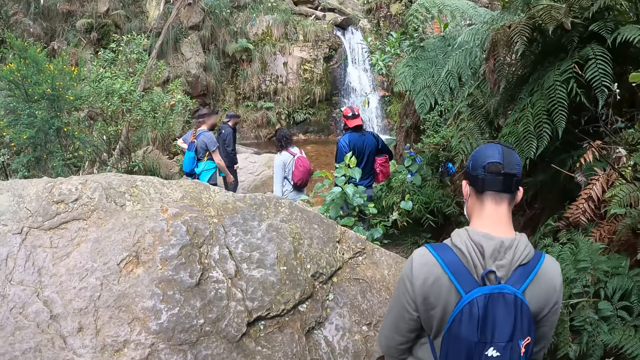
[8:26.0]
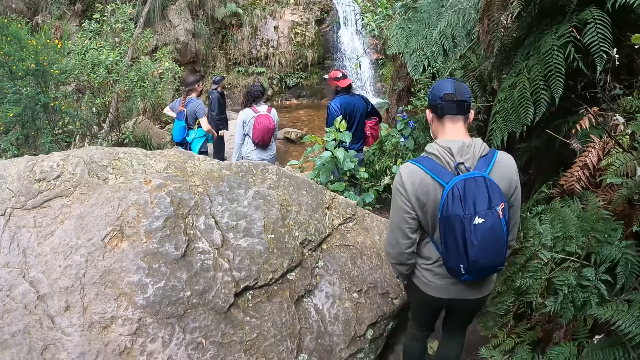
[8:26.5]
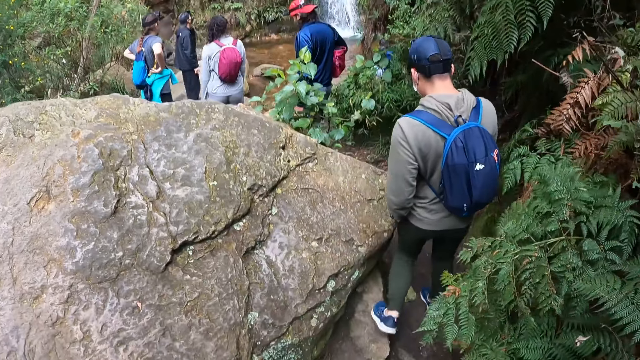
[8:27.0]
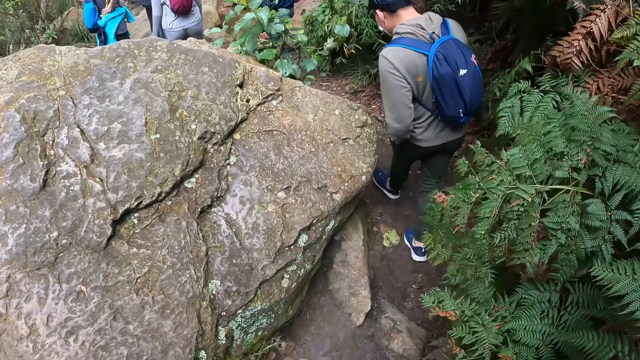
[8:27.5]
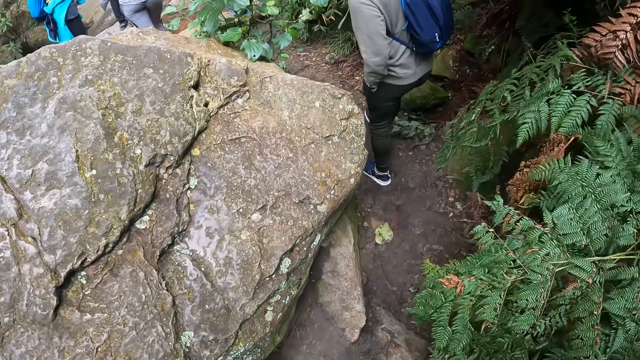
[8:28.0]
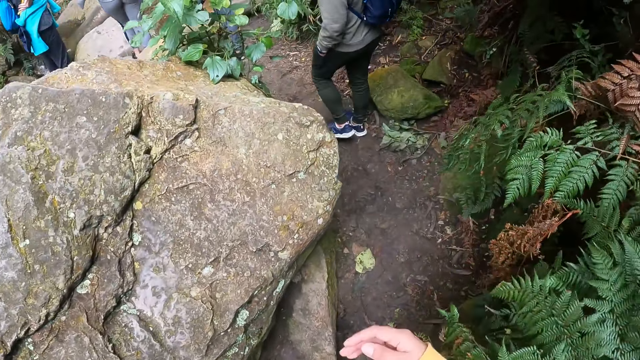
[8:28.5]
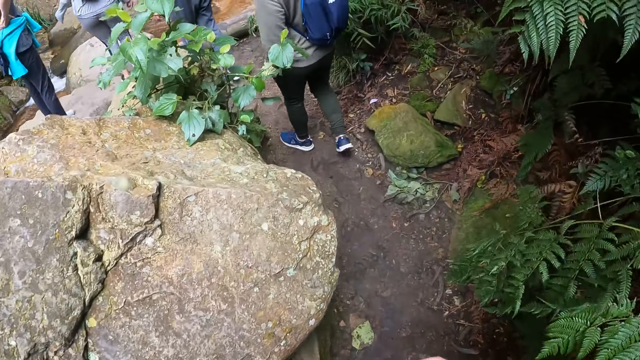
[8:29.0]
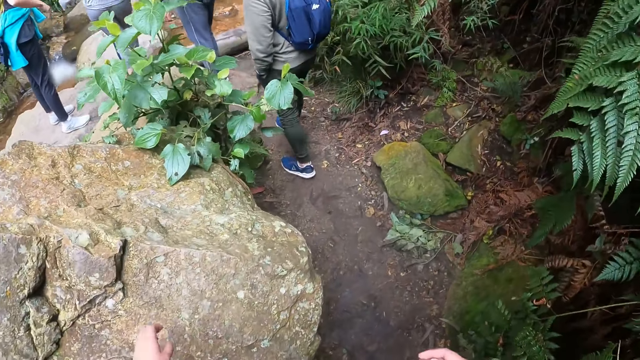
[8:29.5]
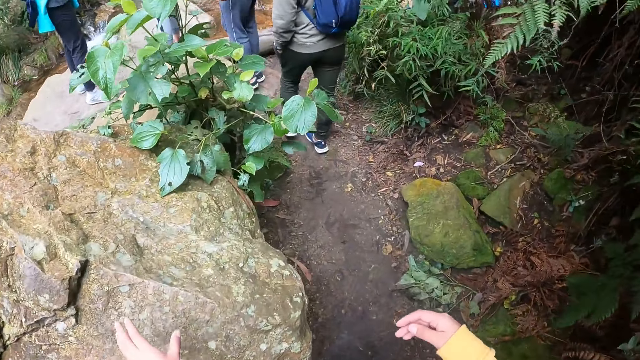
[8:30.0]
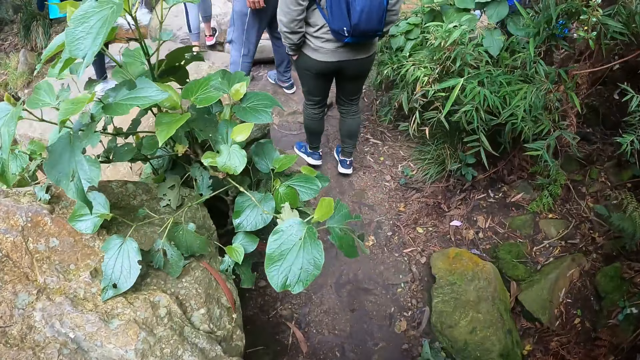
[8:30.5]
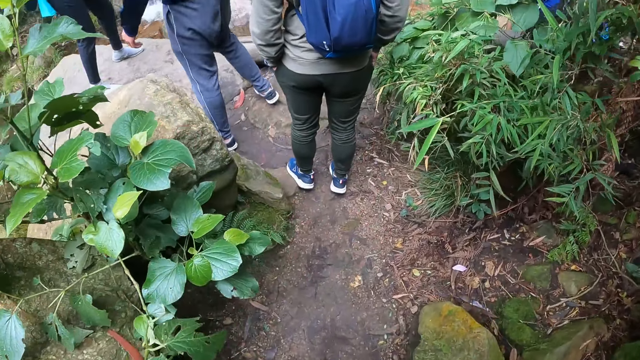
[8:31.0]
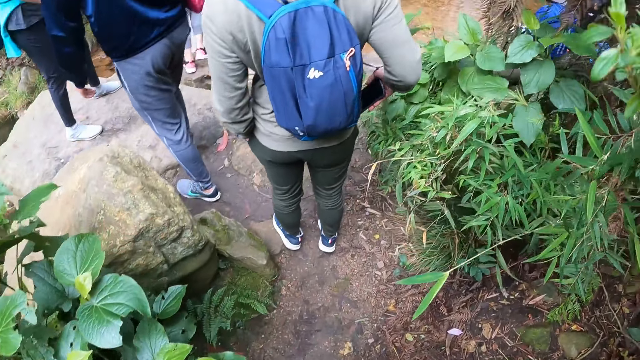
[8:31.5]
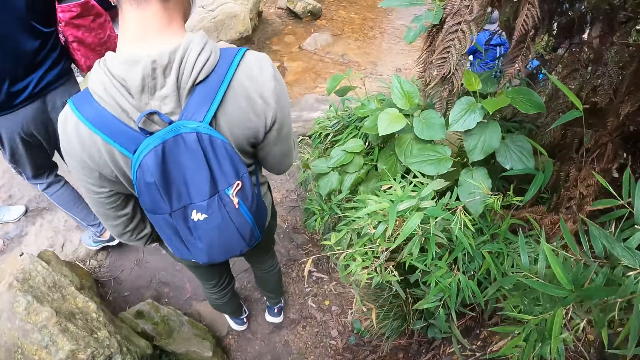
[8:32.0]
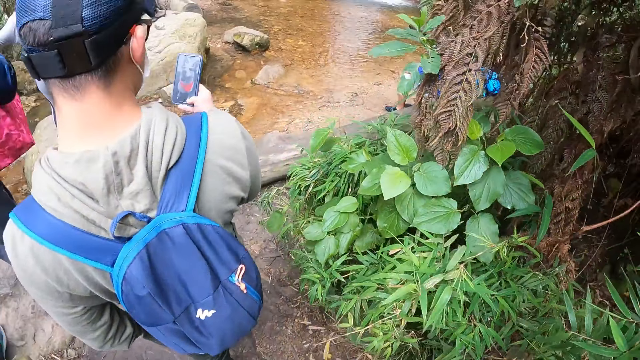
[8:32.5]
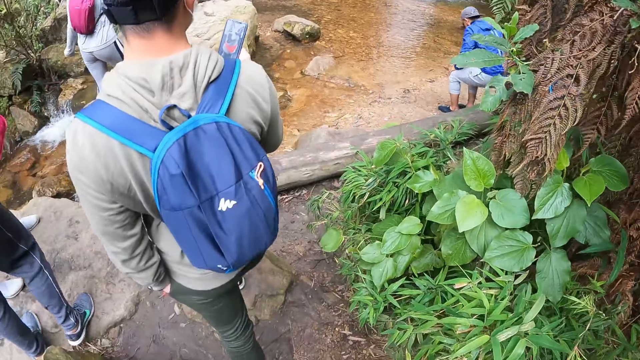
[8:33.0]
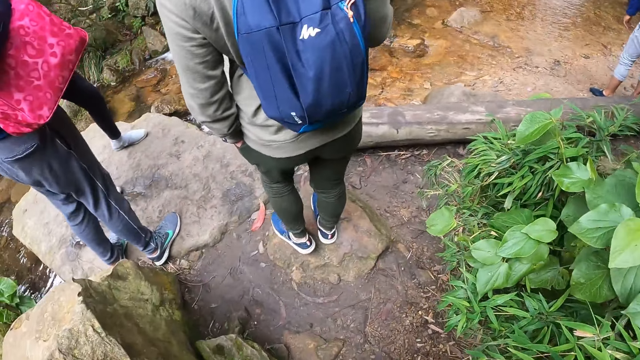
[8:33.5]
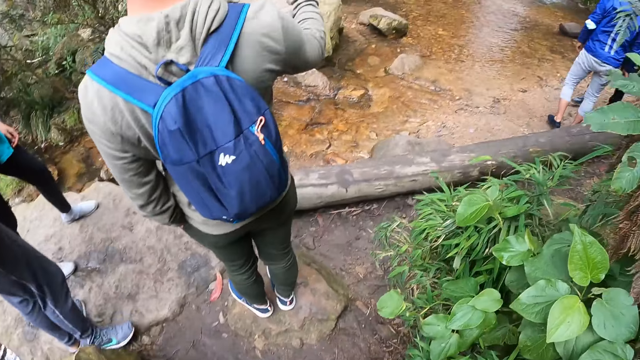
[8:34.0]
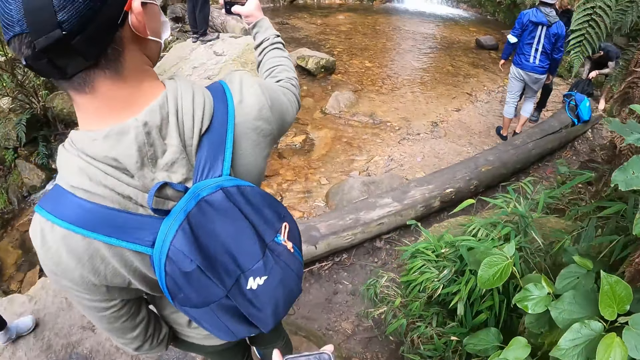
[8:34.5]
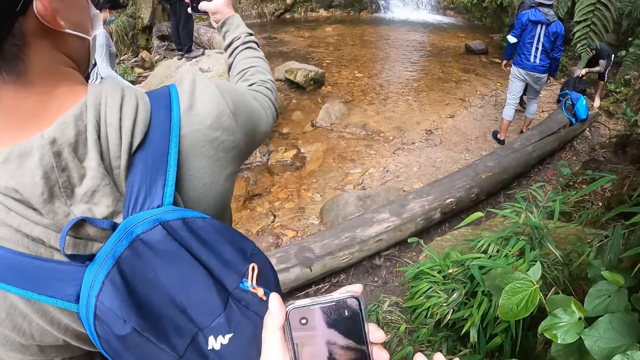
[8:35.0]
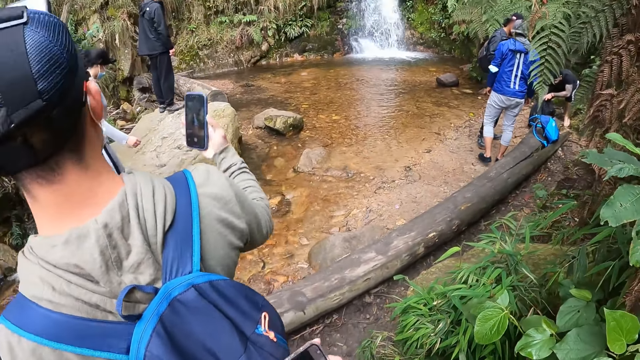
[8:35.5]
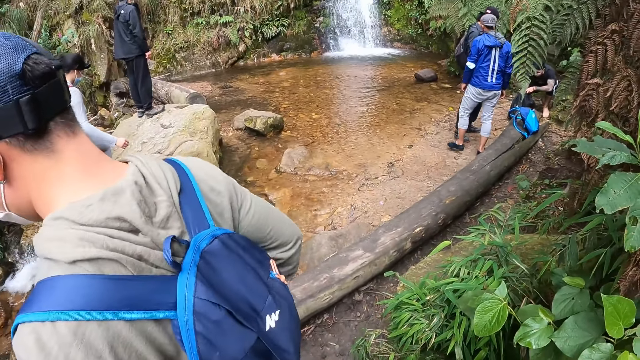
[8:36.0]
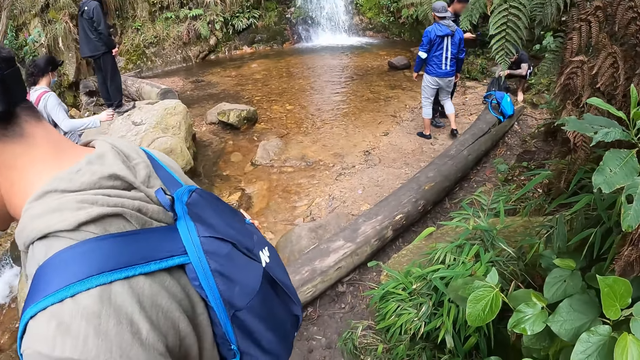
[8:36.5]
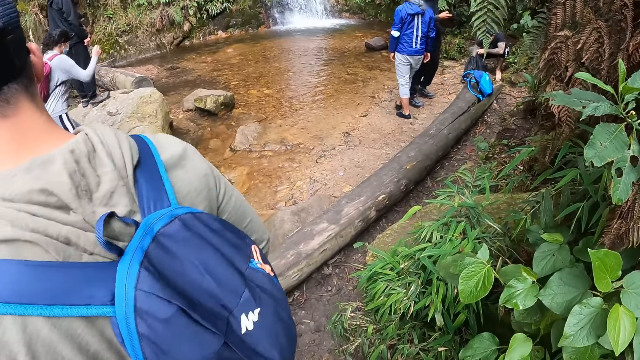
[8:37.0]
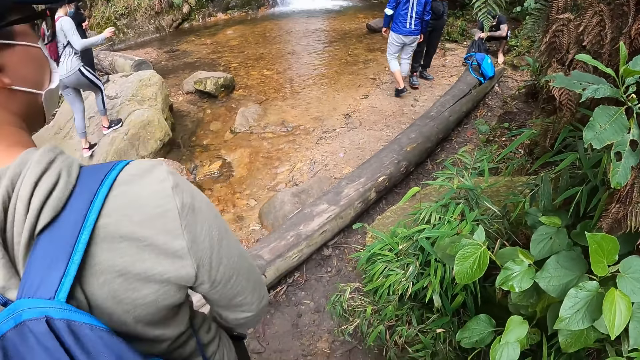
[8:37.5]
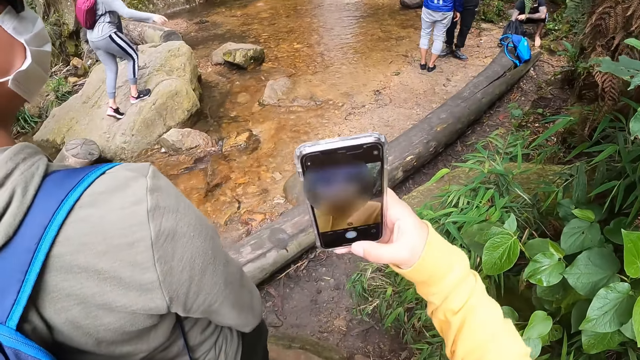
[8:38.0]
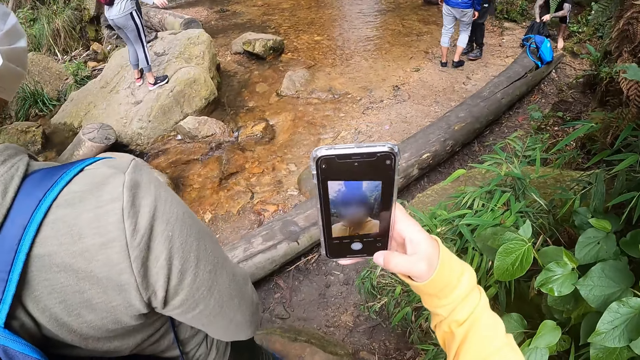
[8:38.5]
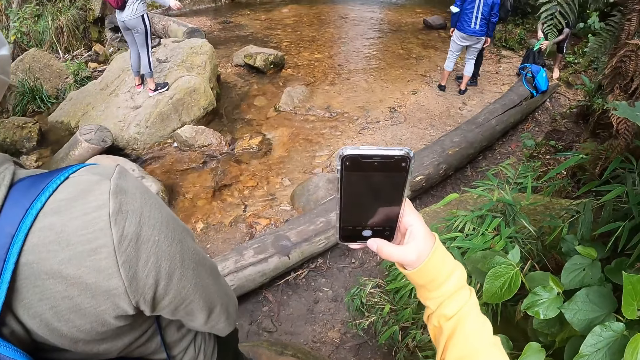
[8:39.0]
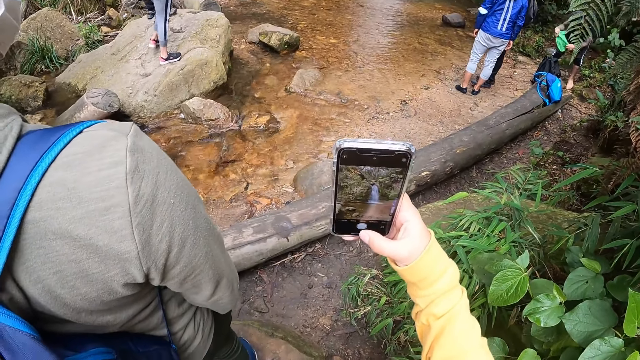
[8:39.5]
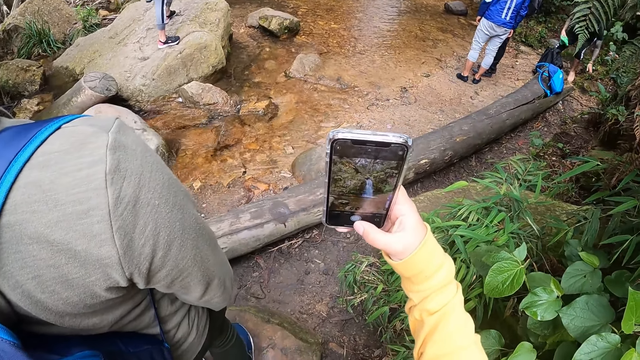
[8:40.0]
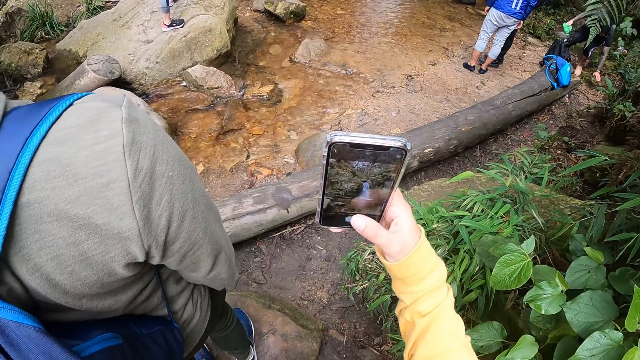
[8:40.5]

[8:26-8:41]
The camera wearer walks on the pathway in the forest. She moves a hand, touches the stone, and walks. A man removes the phone from his trouser pocket with his right hand. The man presses the phone in his right hand with his right hand. The camera wearer looks around. She holds the phone with her left hand. She moves the phone forward, operates the phone, moves the phone down, and stands. She presses the phone in her right hand with her right hand. She moves the phone forward.

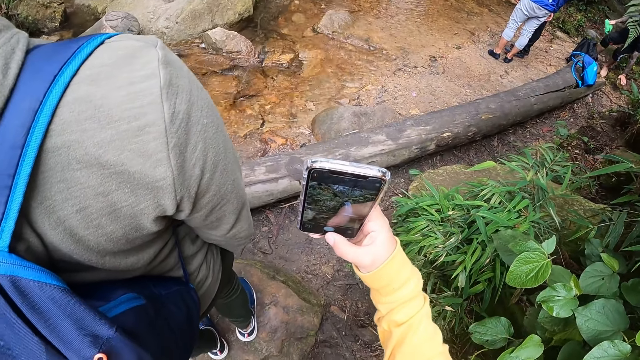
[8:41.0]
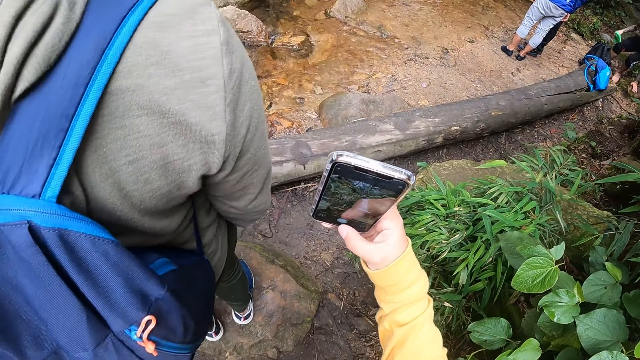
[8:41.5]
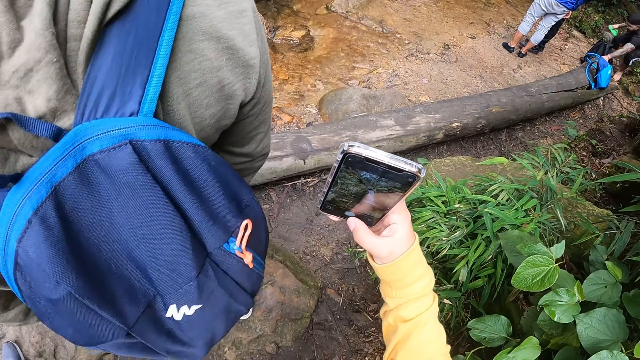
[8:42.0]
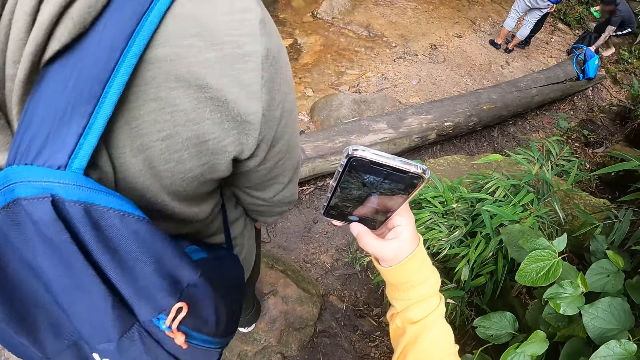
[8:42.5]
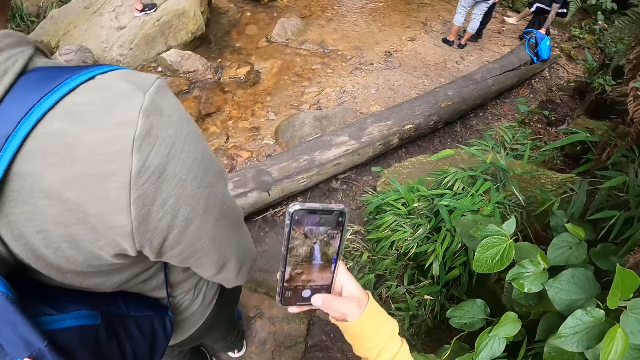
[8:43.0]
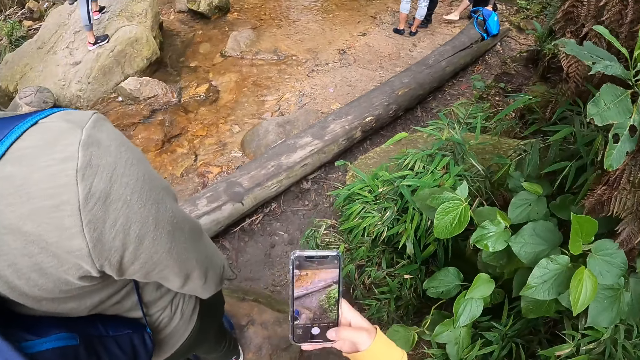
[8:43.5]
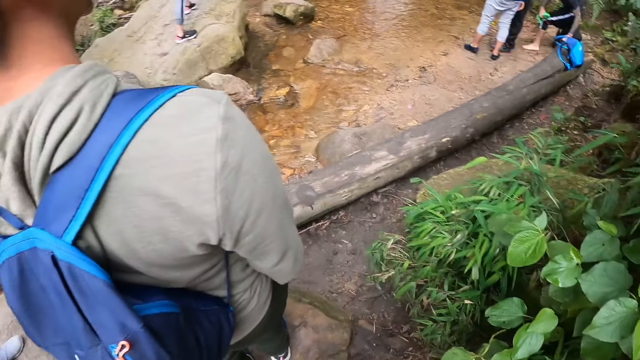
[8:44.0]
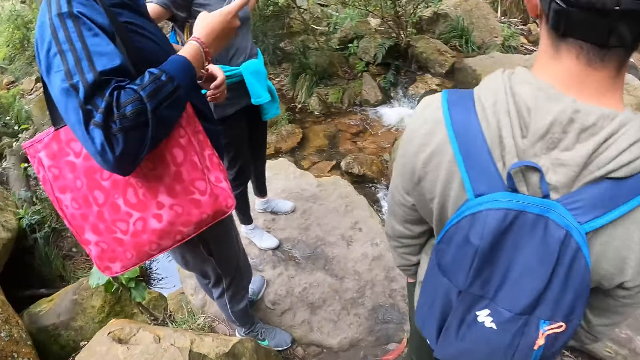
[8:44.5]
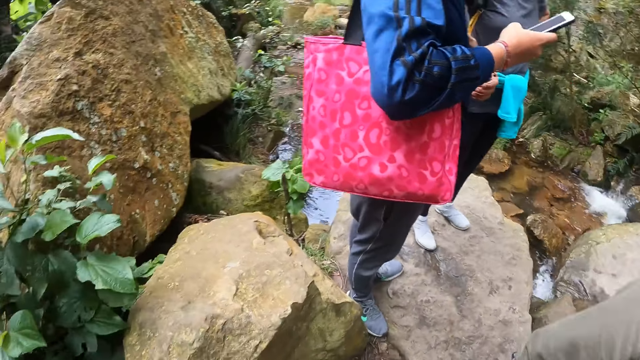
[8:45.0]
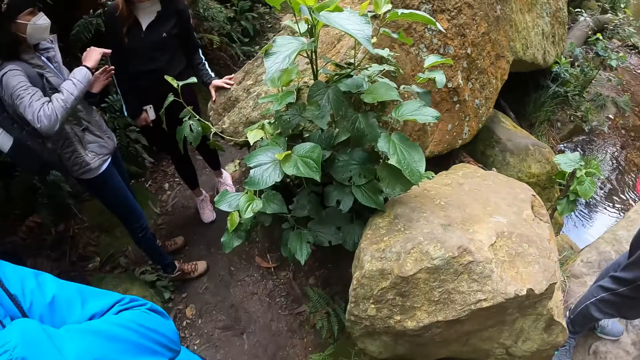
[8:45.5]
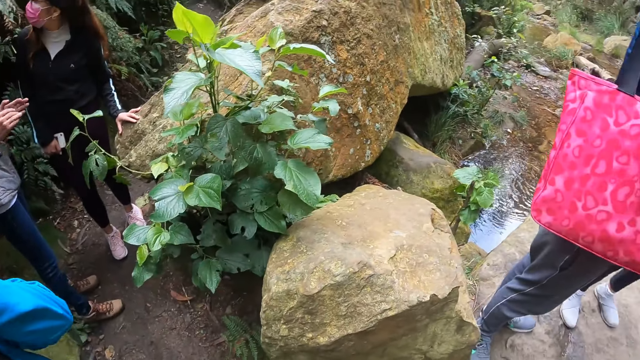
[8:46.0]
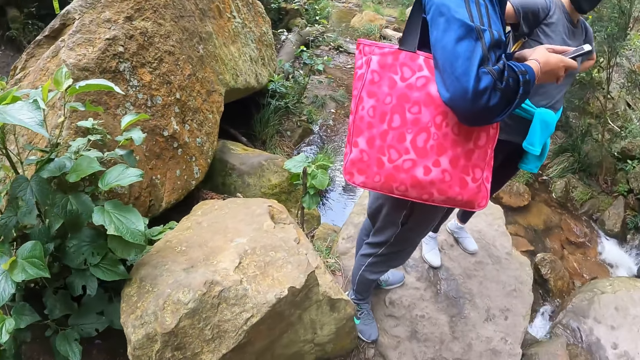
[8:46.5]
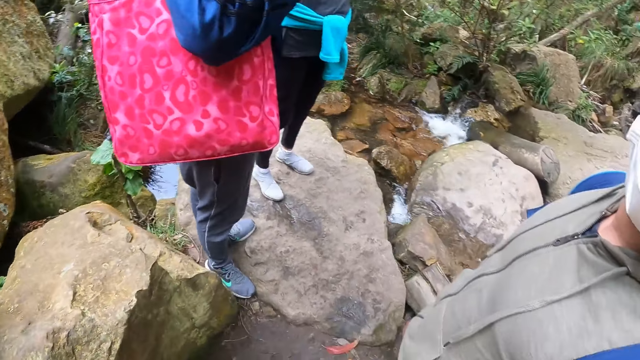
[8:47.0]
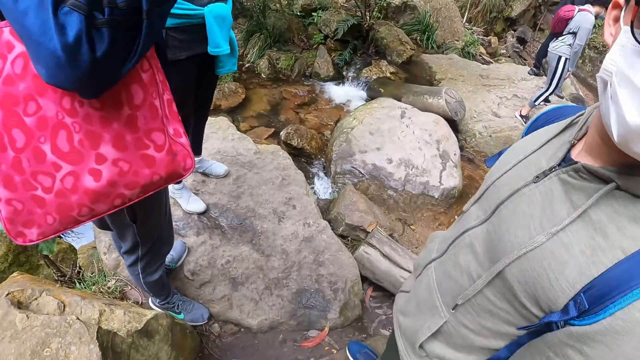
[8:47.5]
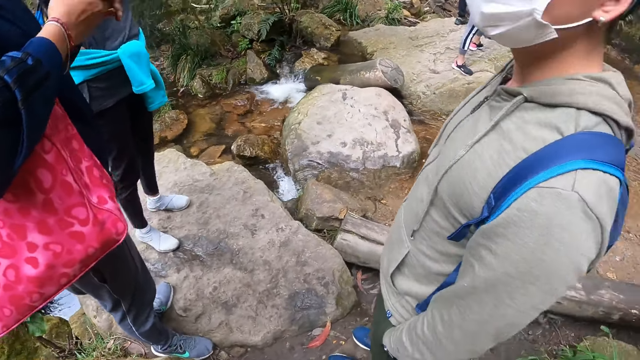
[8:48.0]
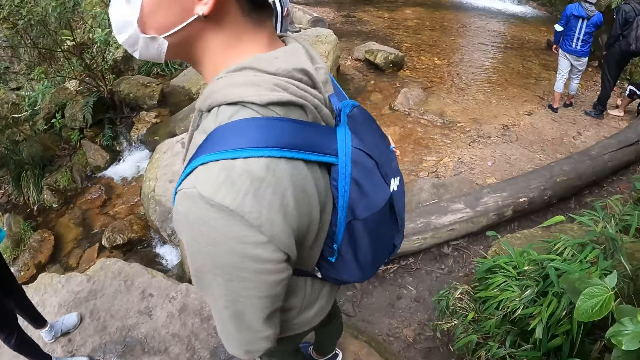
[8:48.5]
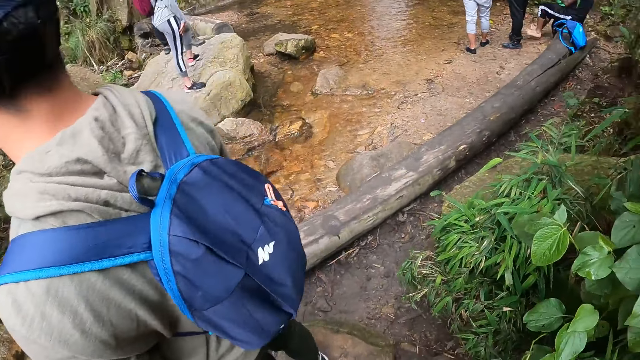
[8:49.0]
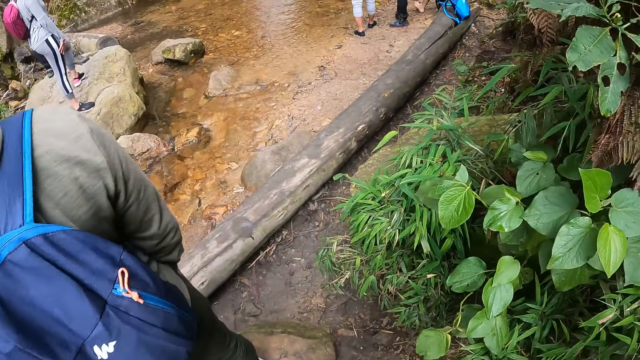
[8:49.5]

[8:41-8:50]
The camera wearer moves the phone down. They look around.
